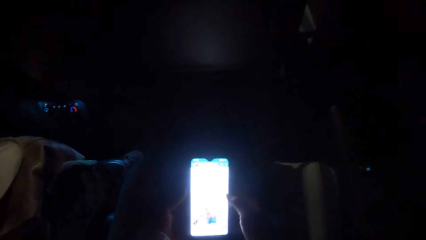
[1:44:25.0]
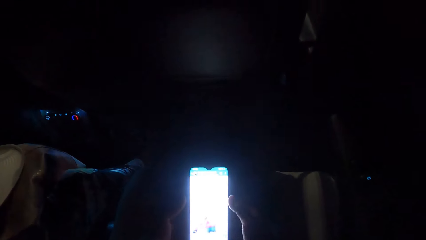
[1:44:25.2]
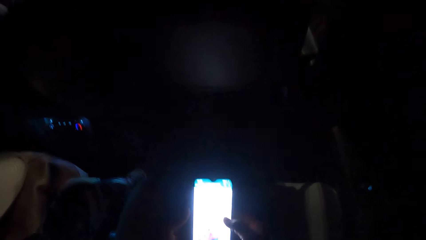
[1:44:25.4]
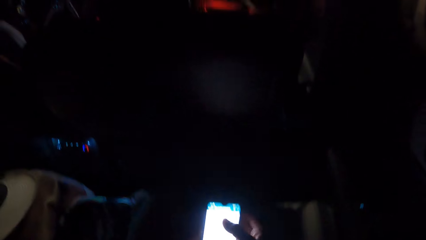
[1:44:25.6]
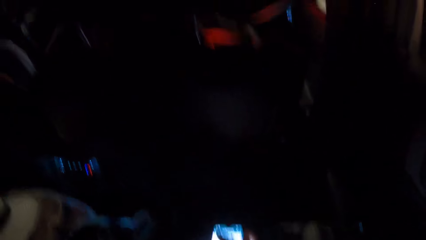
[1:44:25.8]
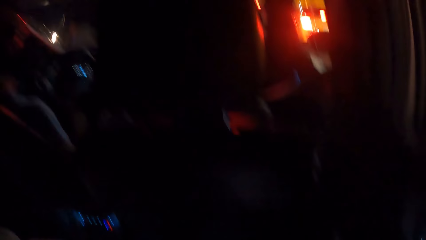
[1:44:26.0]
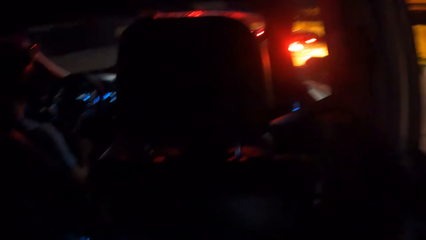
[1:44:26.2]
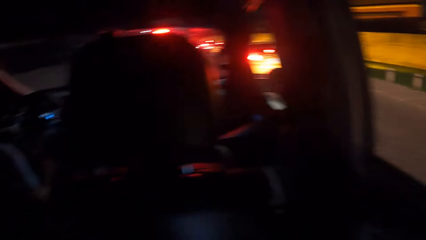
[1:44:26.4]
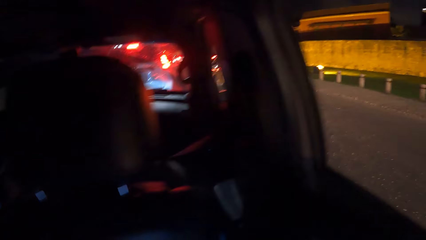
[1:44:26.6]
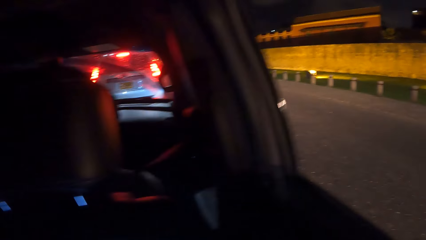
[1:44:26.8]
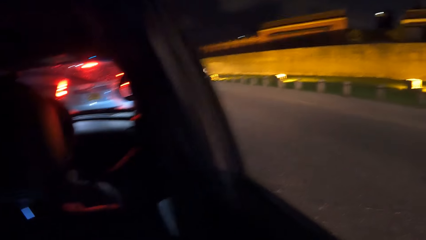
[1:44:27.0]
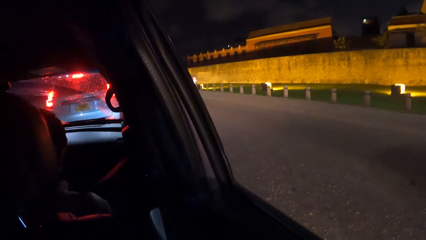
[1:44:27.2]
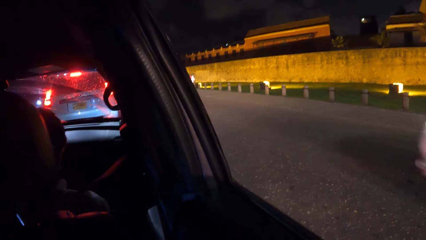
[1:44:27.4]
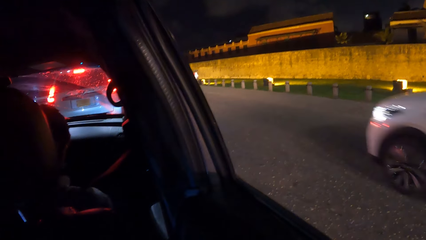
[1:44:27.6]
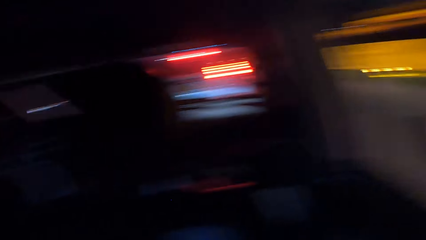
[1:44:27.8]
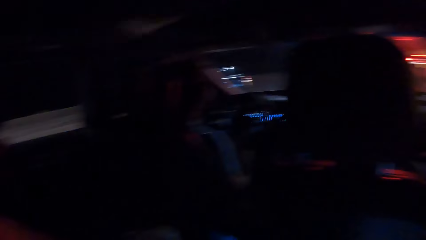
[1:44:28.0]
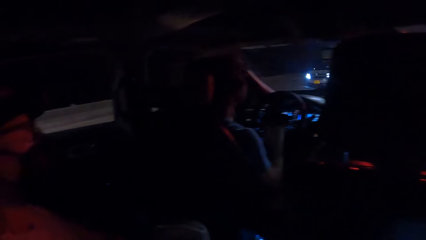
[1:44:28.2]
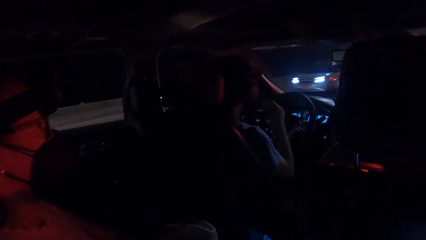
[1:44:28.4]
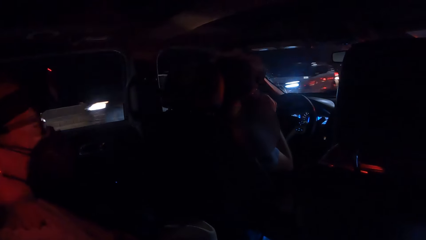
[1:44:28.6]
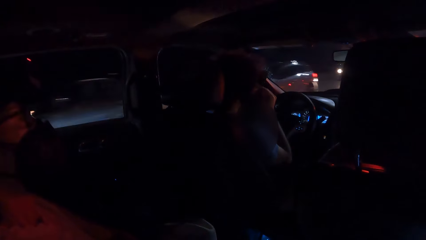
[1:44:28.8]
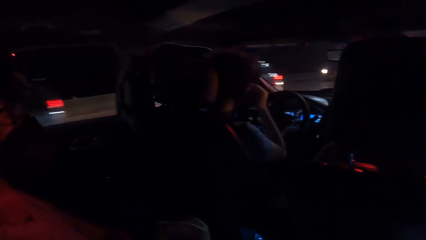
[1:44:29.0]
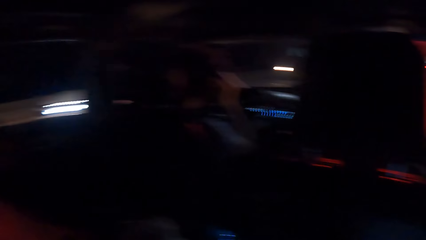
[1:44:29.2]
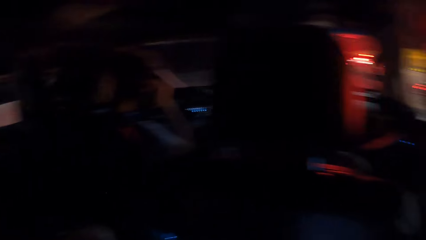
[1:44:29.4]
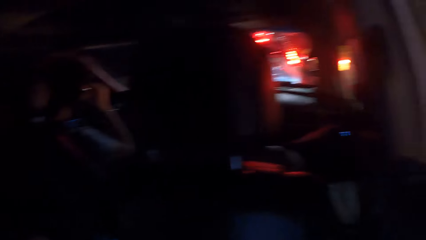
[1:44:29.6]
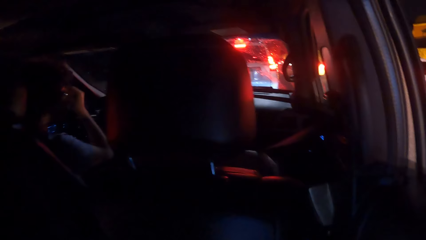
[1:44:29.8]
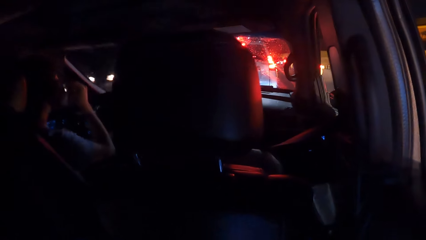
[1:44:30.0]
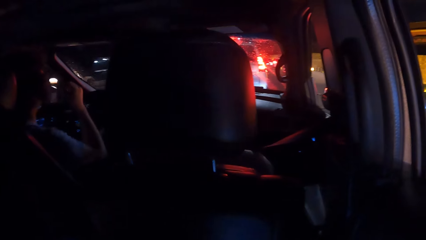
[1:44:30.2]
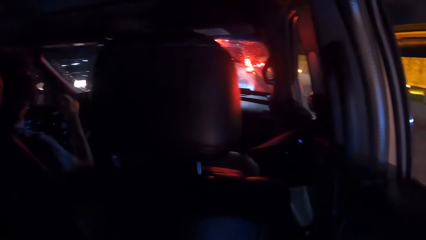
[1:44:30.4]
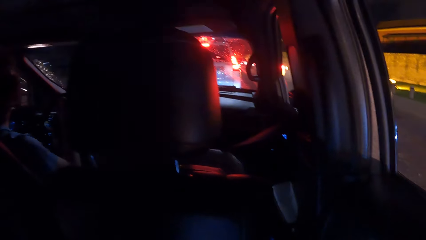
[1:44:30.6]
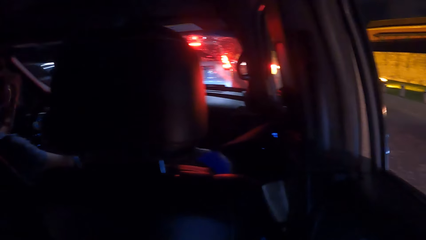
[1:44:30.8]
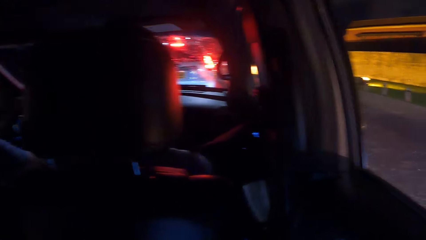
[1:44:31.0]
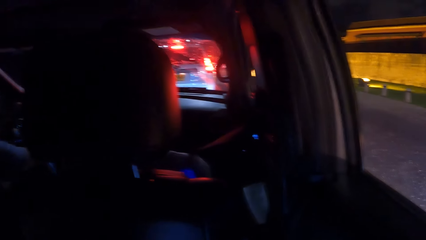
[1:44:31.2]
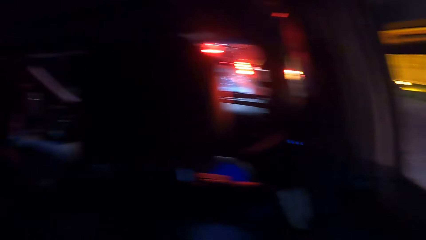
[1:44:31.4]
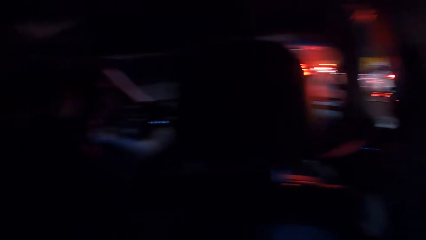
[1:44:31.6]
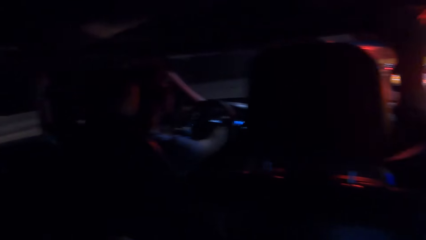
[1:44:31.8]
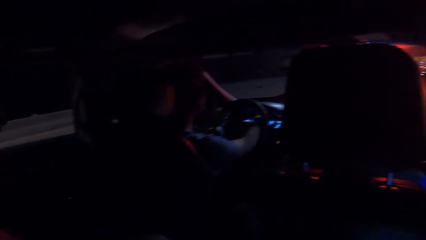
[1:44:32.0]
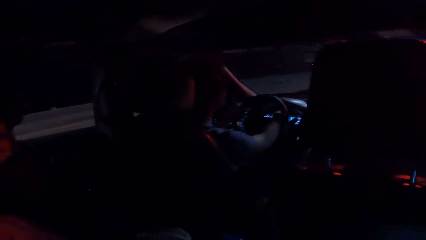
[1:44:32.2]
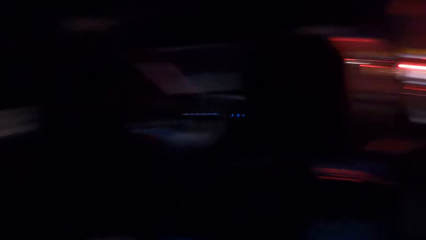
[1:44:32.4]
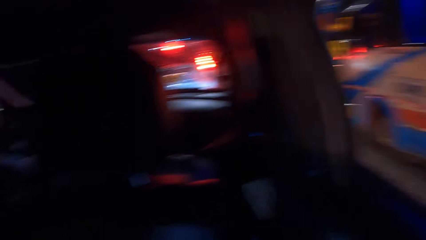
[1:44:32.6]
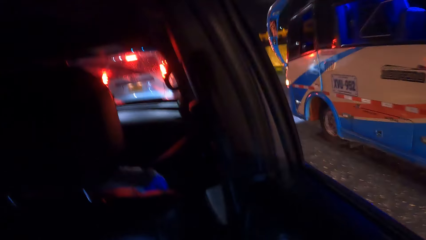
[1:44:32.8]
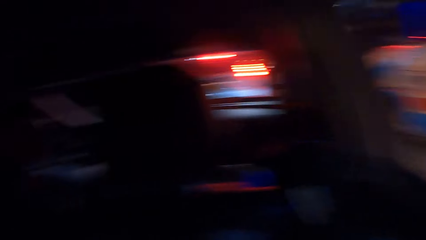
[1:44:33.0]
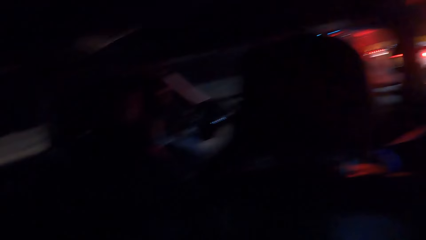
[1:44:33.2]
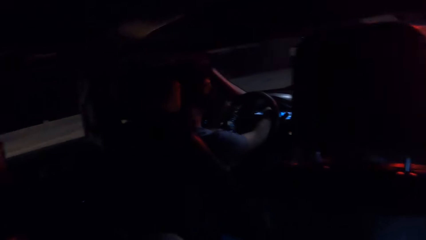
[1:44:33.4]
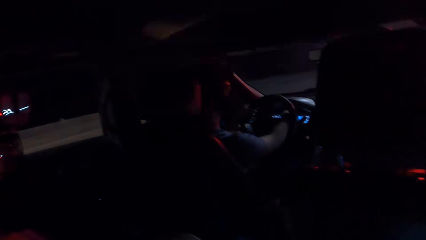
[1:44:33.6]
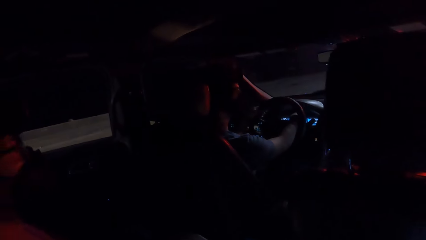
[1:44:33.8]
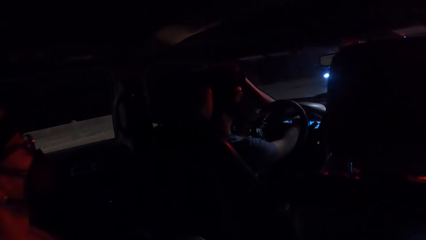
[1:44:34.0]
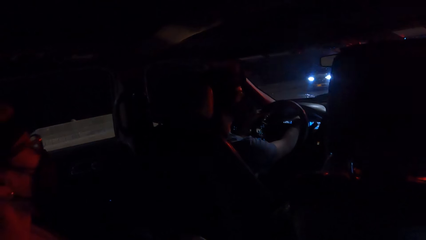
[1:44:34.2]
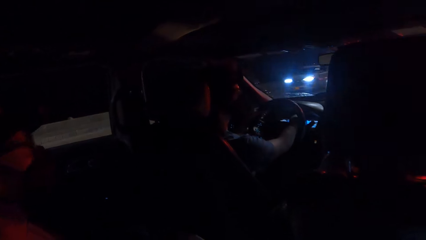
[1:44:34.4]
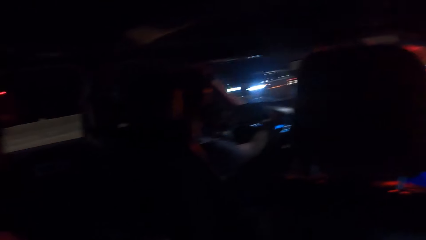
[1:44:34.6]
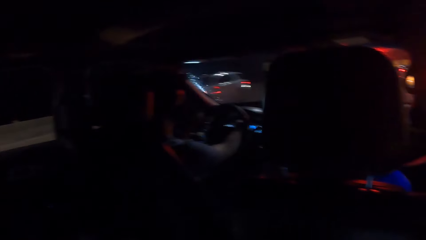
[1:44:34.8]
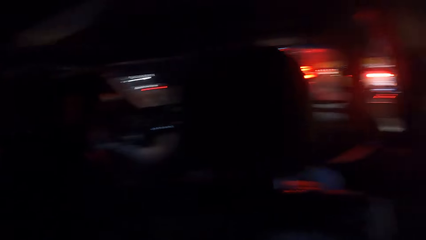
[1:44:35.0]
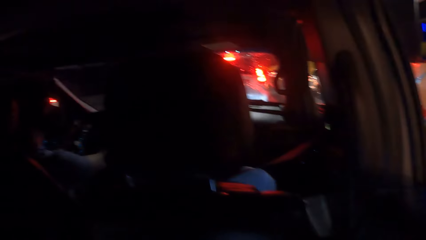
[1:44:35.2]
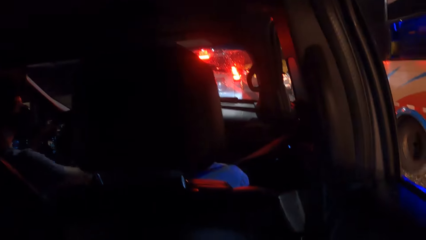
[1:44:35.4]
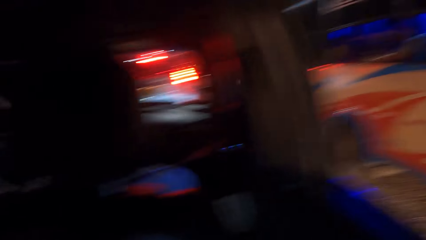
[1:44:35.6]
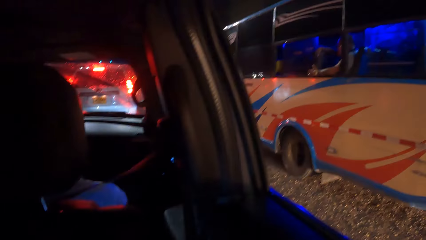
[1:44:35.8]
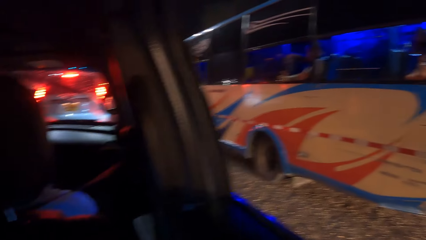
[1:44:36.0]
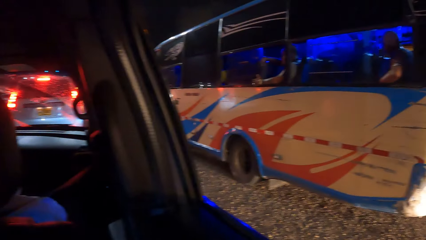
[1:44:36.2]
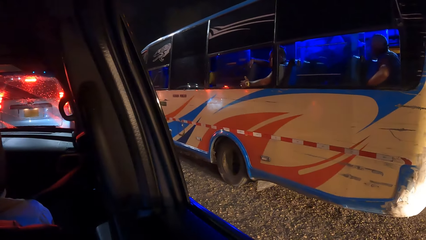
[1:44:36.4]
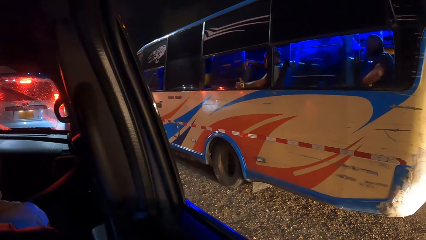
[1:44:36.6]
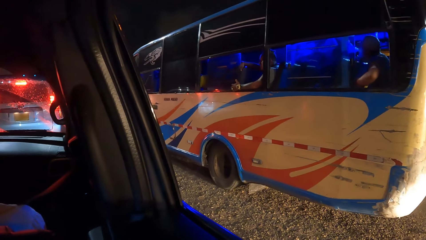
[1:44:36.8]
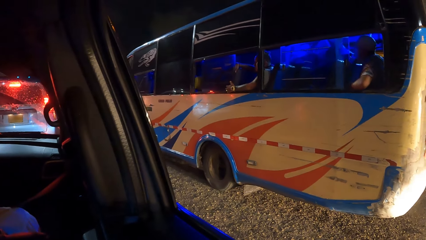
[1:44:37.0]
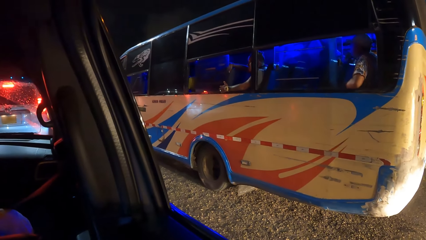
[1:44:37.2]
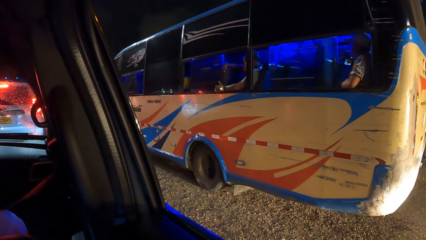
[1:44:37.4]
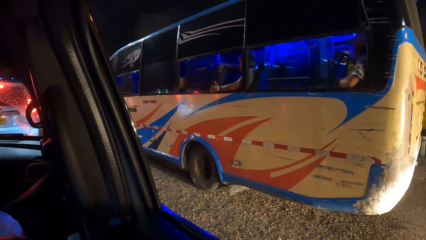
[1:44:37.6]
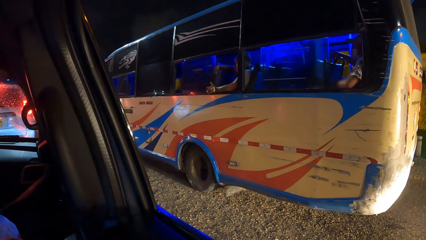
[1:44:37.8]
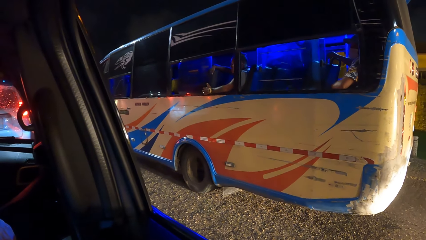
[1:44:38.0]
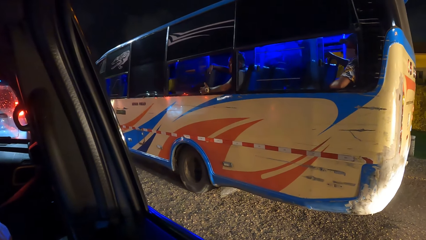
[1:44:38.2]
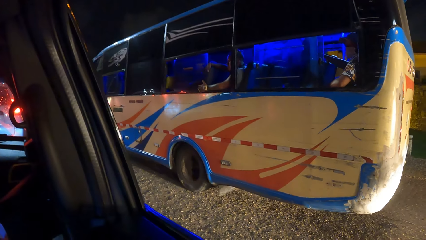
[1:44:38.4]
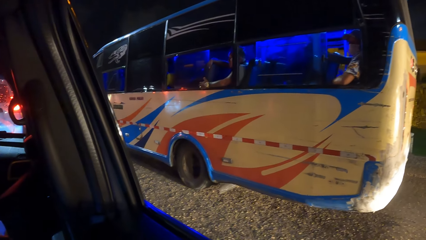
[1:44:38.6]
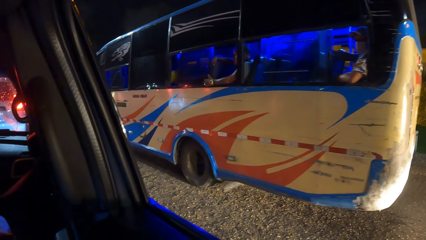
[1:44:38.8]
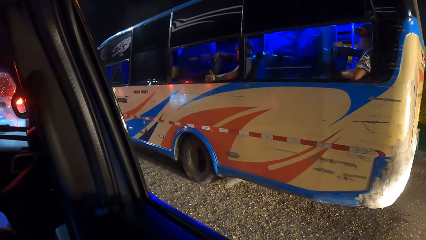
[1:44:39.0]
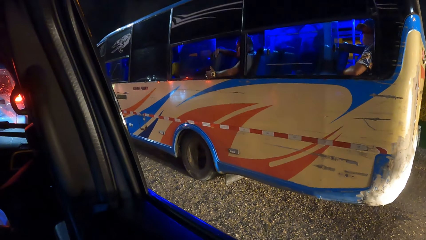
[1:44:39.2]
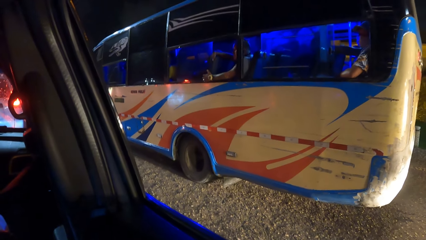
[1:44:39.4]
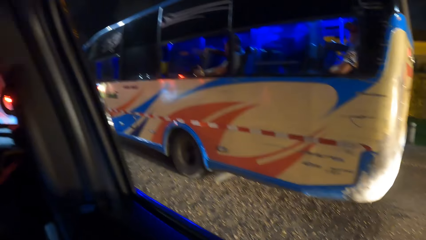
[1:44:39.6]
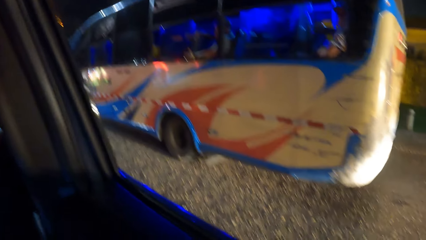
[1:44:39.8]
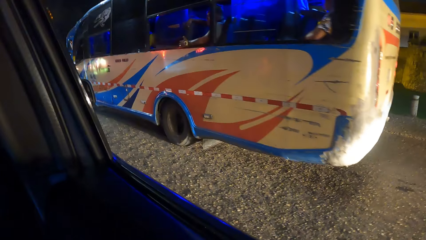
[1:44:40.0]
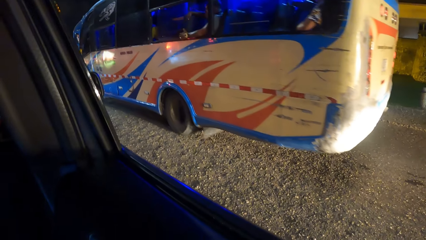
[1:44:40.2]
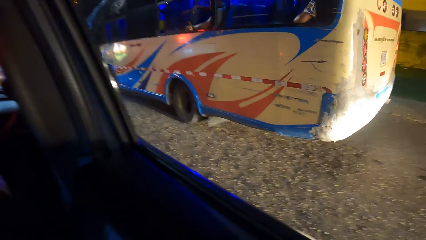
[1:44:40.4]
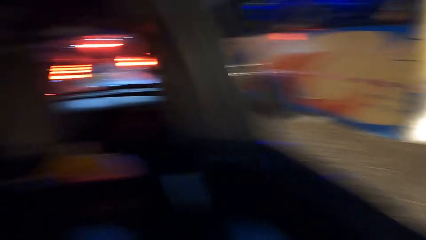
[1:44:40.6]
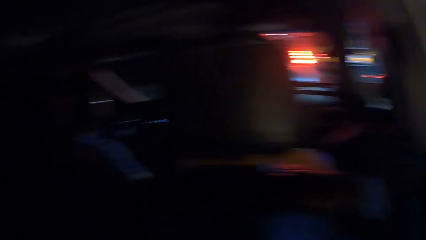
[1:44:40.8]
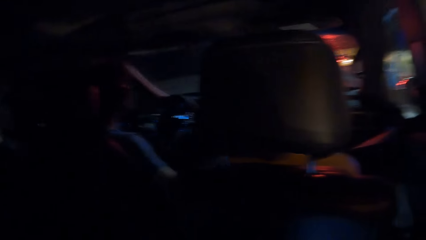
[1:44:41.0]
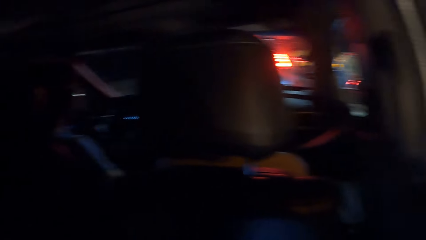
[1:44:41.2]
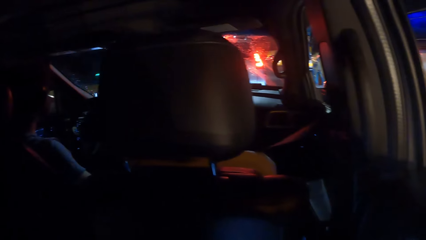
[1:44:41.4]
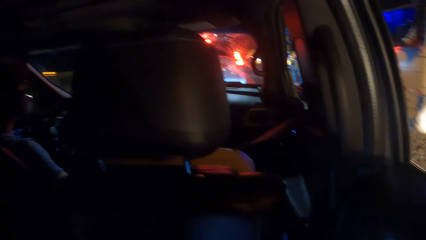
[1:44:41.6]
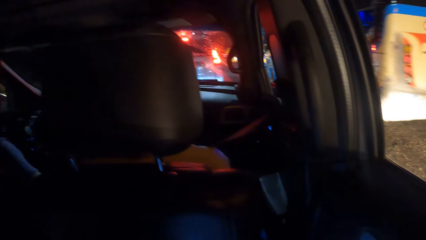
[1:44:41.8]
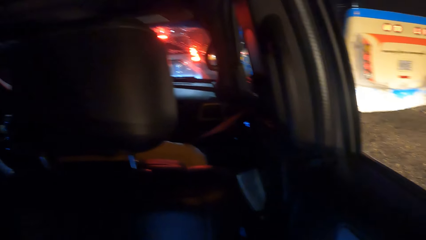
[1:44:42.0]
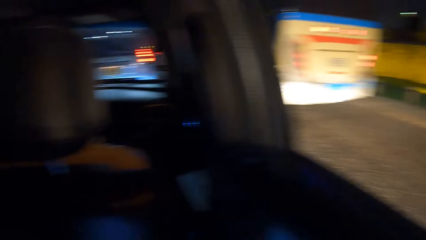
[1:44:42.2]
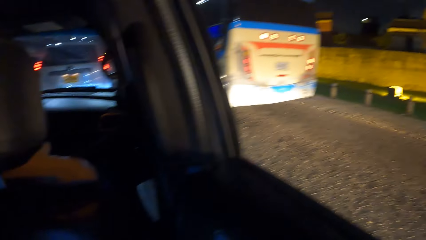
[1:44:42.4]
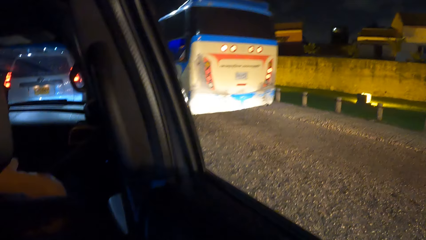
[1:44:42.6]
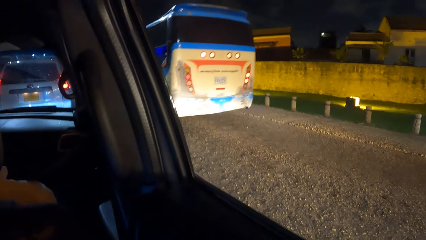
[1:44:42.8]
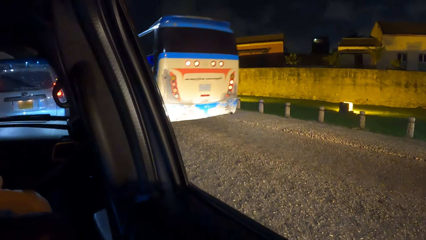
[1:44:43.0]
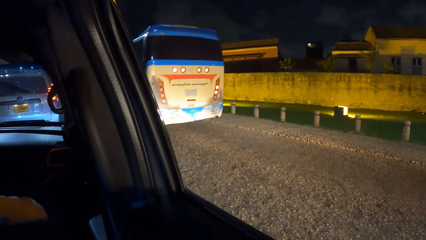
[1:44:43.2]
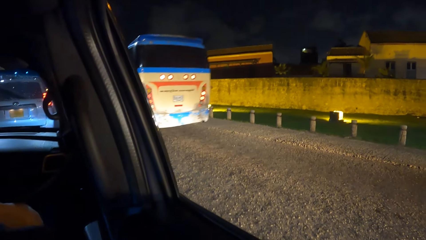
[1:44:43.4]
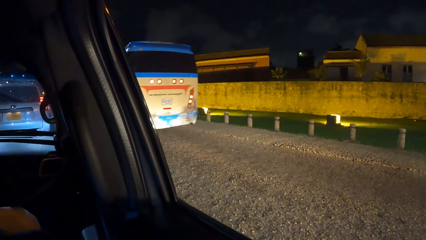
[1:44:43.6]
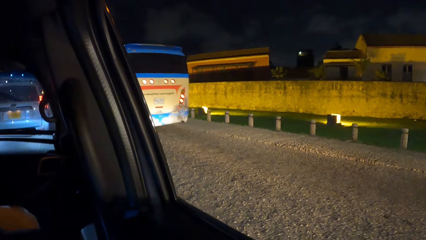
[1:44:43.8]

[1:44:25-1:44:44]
The camera wearer looks at the car window. They look around. A man touches his face. The man drives the car. The camera wearer looks at the bus. They look through the car window. The man drives the car.
